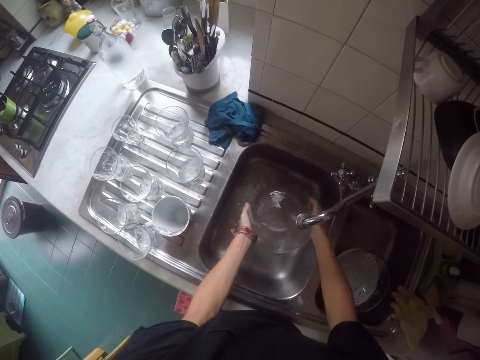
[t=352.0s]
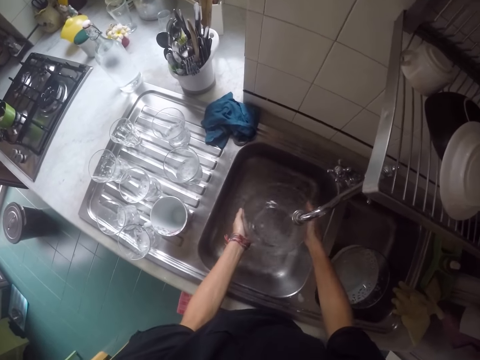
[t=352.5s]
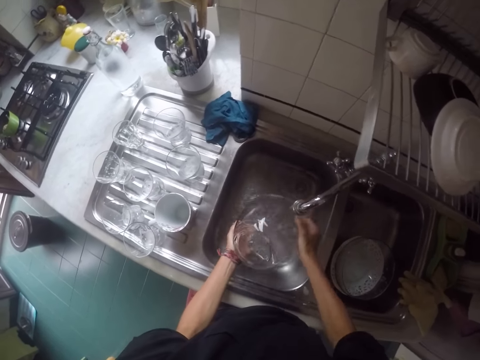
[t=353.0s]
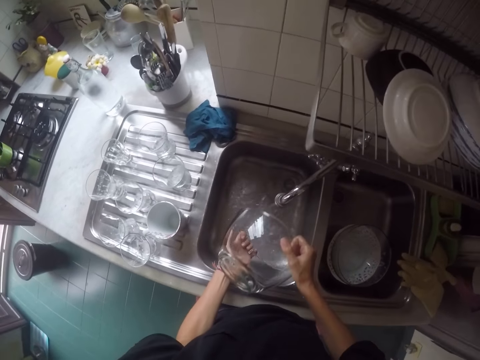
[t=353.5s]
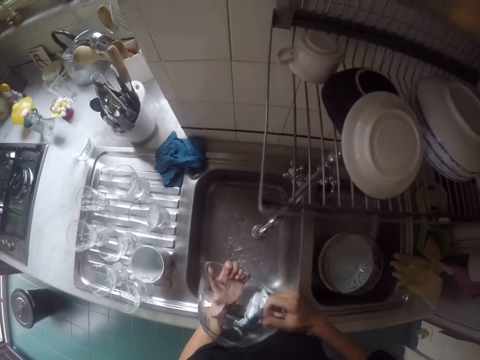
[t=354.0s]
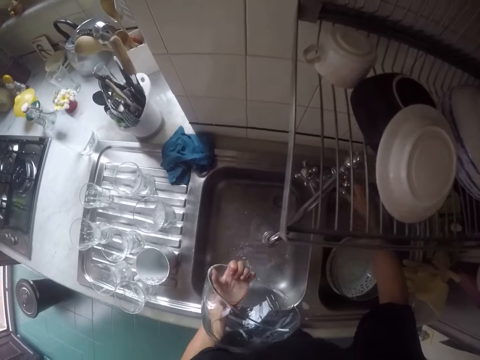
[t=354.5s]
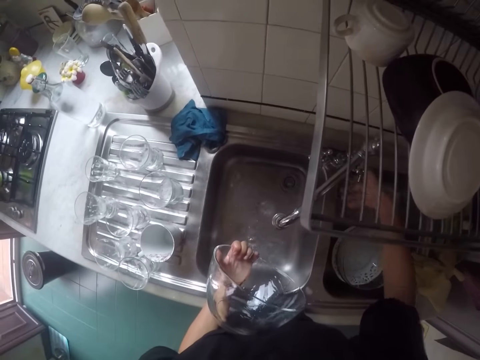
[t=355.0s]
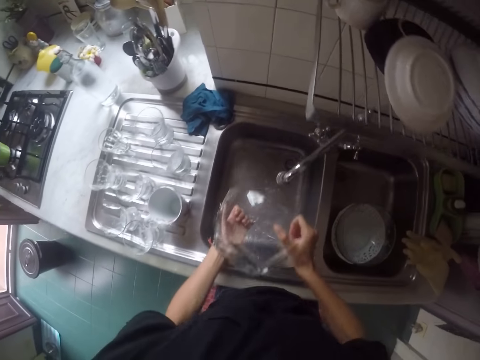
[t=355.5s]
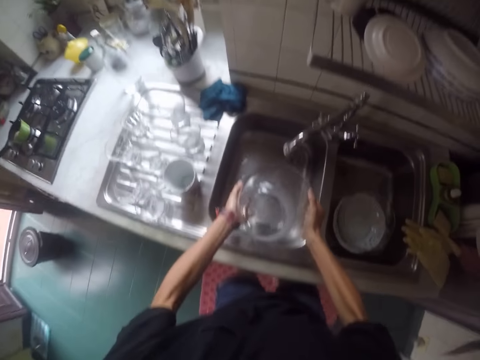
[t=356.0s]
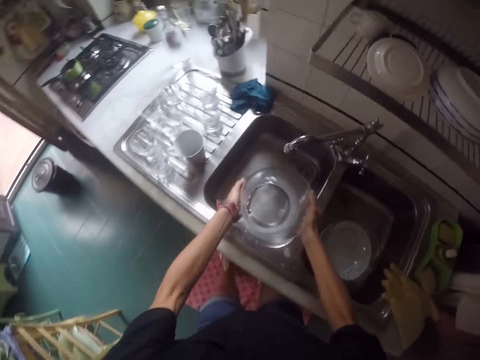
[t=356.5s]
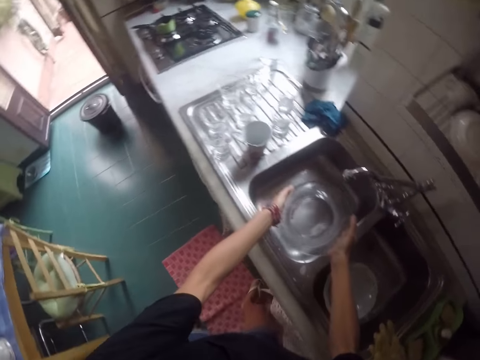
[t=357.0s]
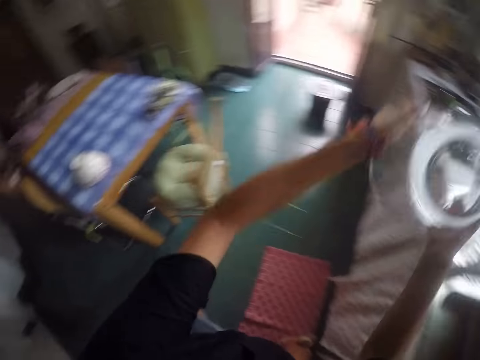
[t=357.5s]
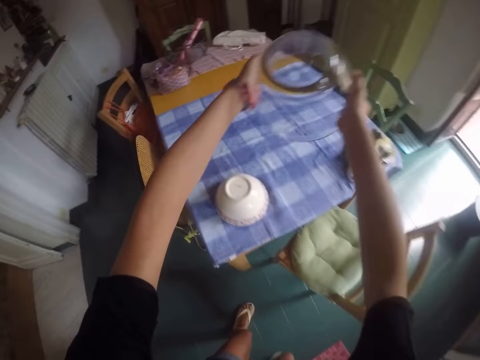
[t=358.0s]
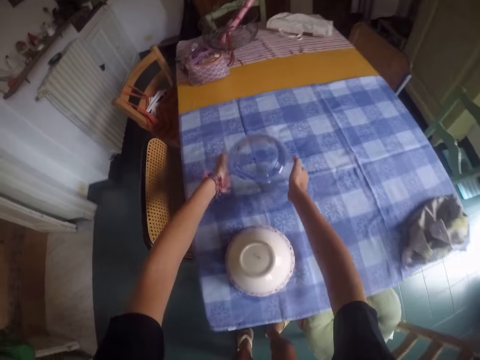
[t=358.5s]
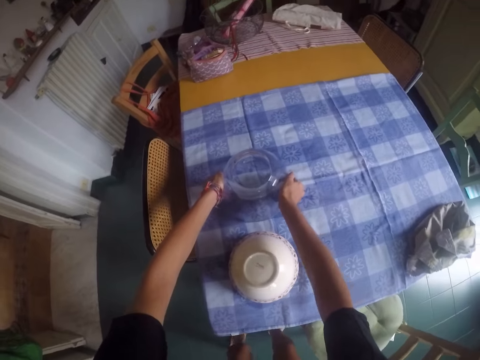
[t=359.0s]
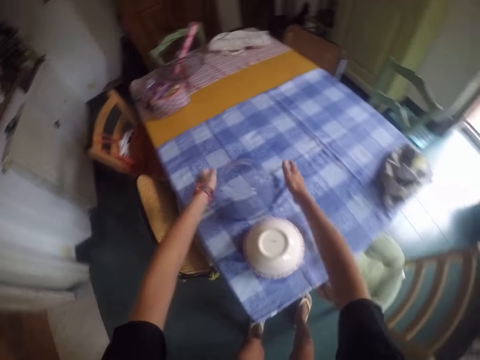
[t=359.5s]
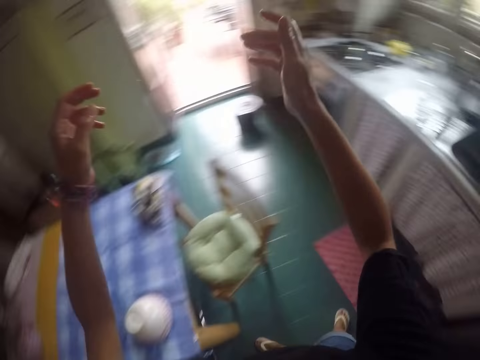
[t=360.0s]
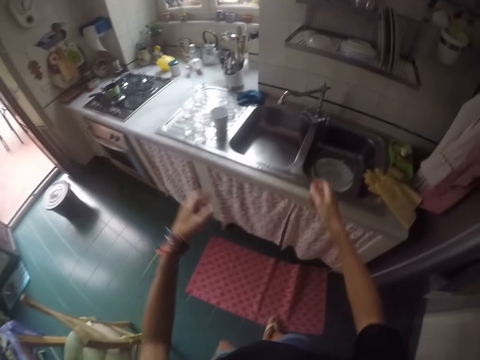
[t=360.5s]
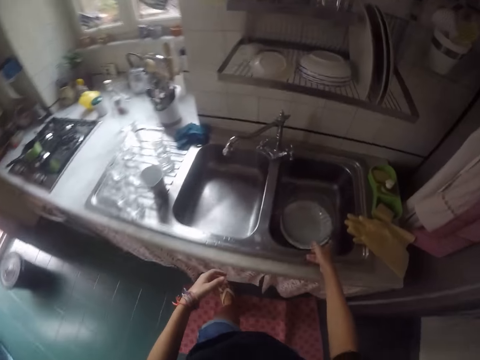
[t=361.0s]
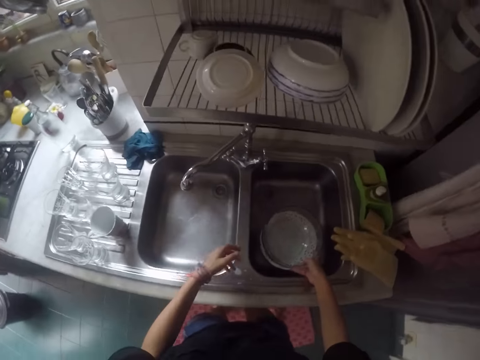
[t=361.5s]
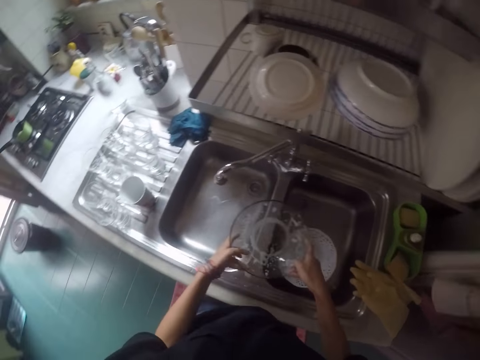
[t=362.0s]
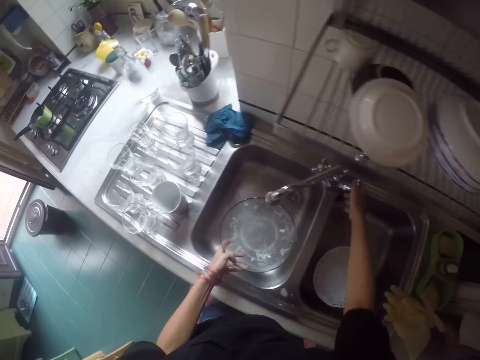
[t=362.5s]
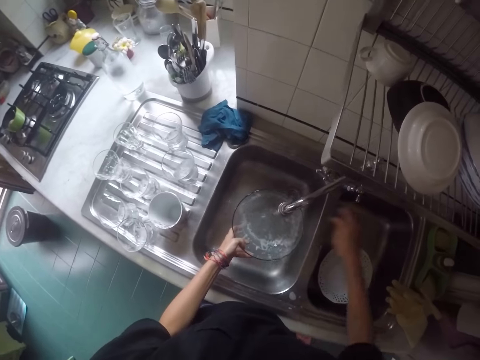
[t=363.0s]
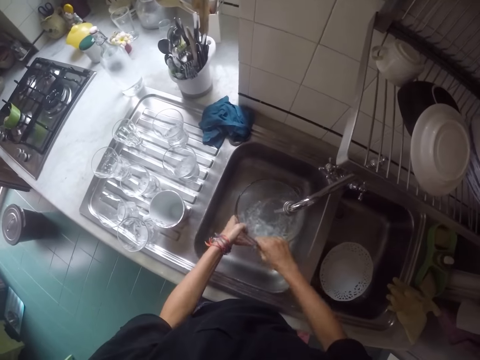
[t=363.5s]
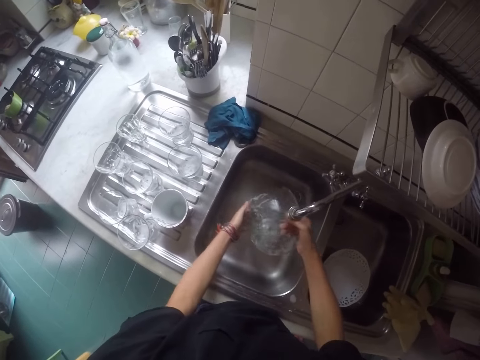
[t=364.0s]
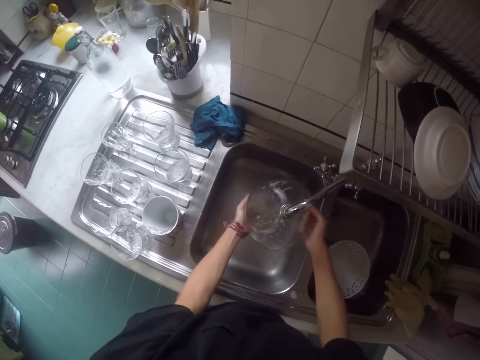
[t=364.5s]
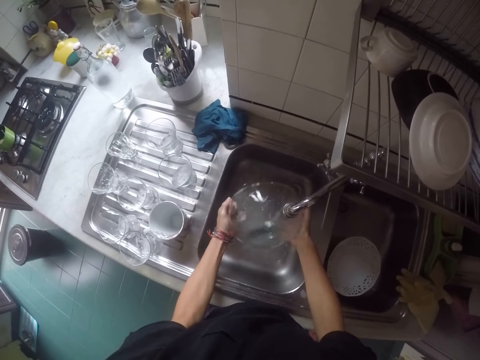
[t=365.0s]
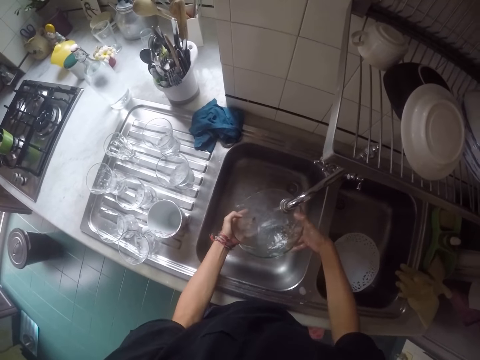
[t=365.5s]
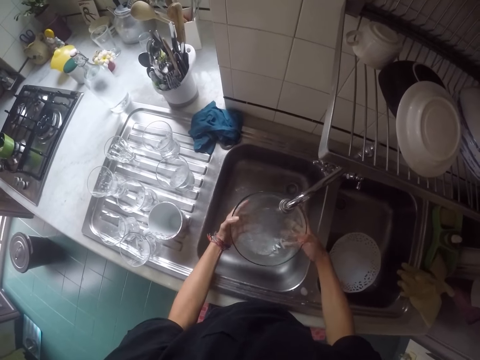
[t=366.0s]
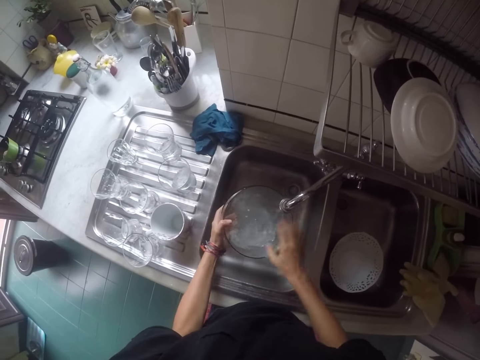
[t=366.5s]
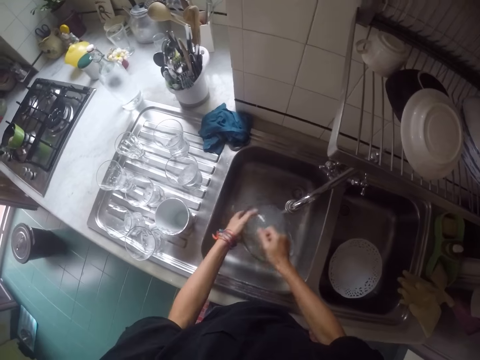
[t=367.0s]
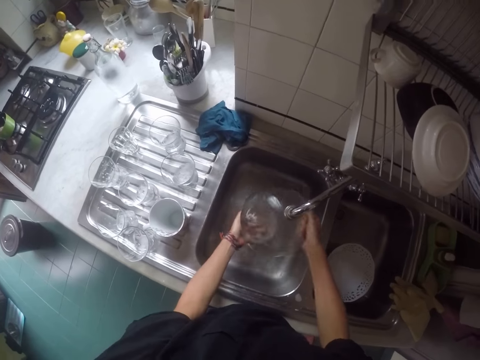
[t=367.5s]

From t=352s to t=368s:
The camera wearer moves their hand. They close the tap. They hold the bowl. They drain the bowl. They walk around the house. They place the bowl on the table. They move their hands. They walk around the house. They pick up the bowl from the sink. They move their hand. They open the tap. They rinse the bowl.

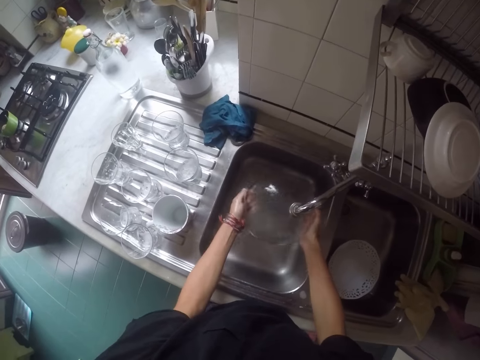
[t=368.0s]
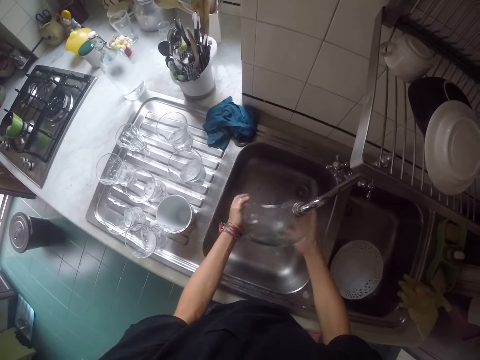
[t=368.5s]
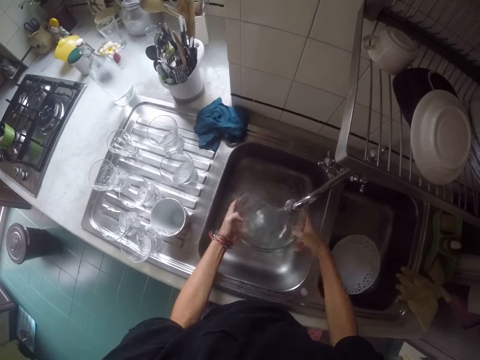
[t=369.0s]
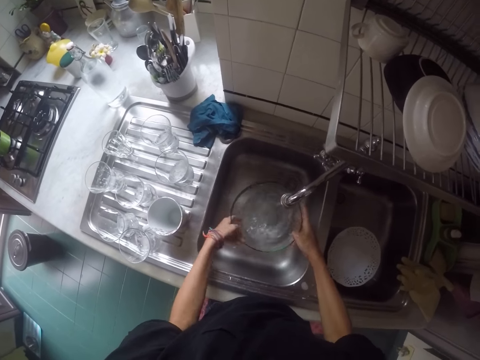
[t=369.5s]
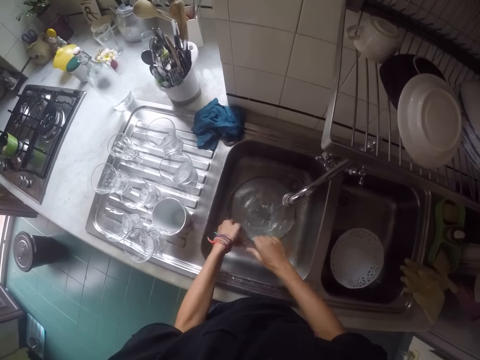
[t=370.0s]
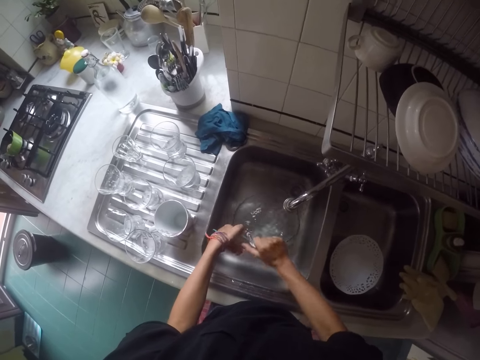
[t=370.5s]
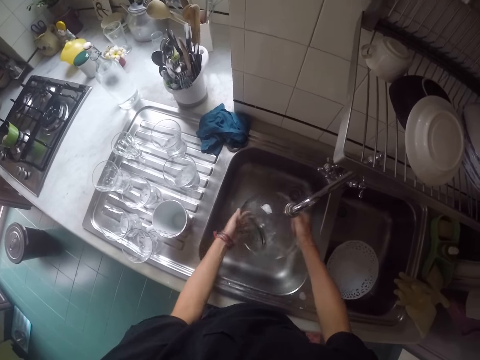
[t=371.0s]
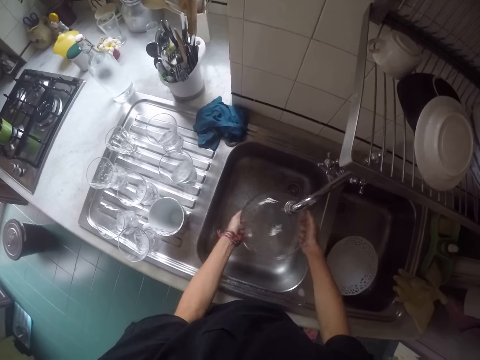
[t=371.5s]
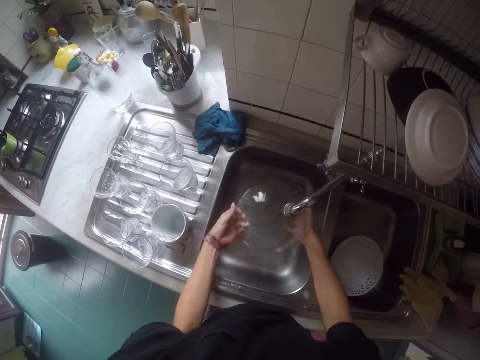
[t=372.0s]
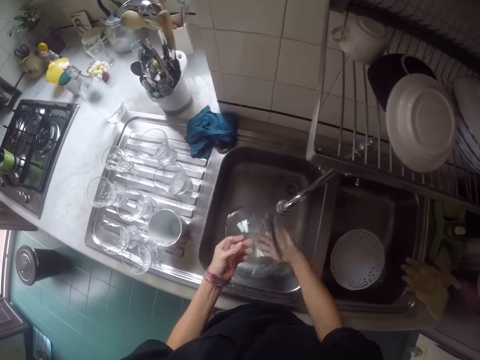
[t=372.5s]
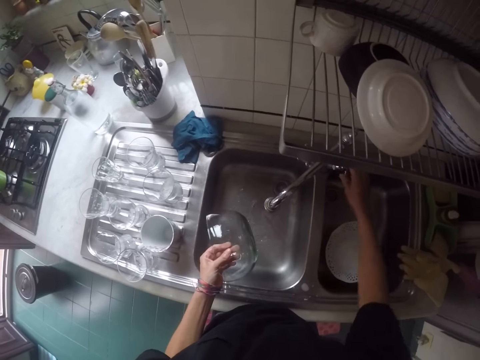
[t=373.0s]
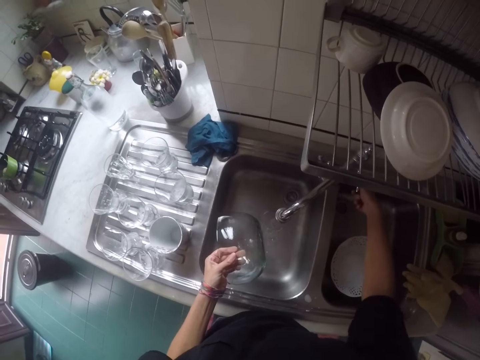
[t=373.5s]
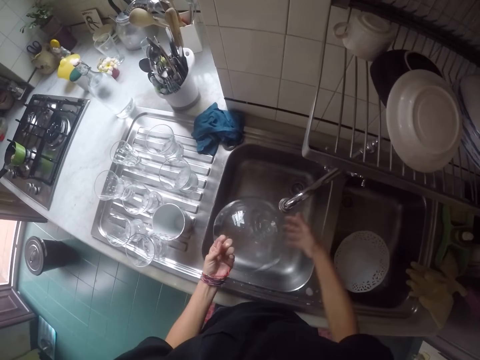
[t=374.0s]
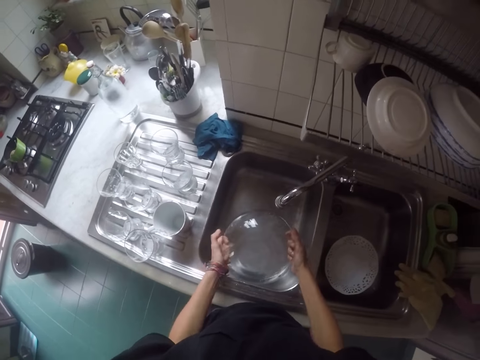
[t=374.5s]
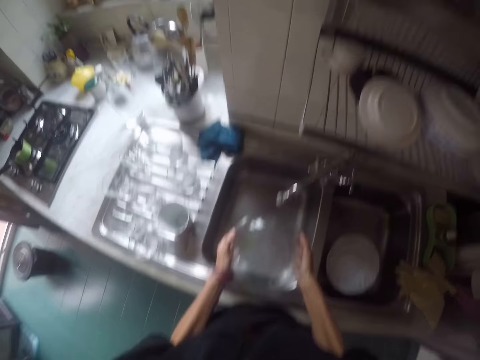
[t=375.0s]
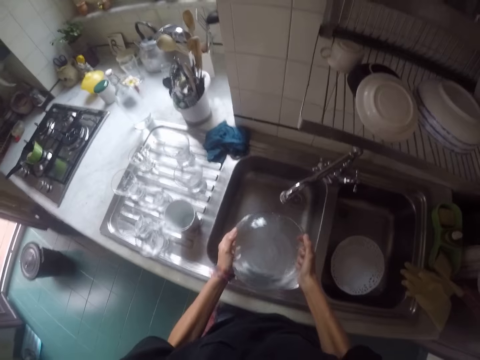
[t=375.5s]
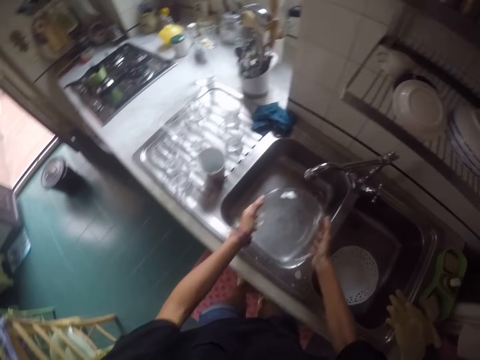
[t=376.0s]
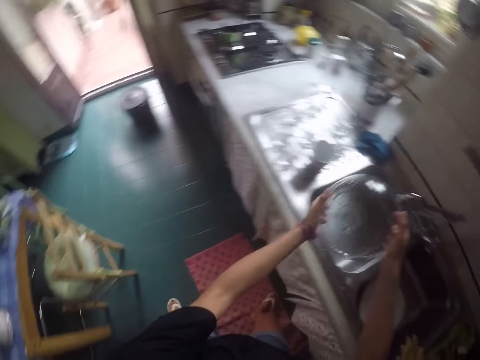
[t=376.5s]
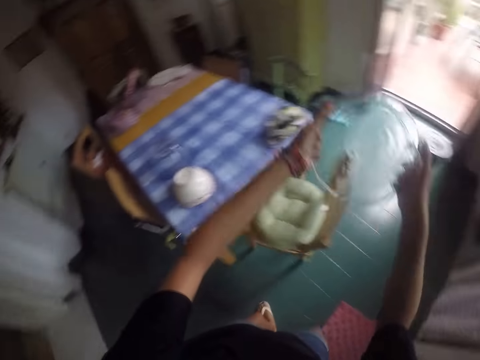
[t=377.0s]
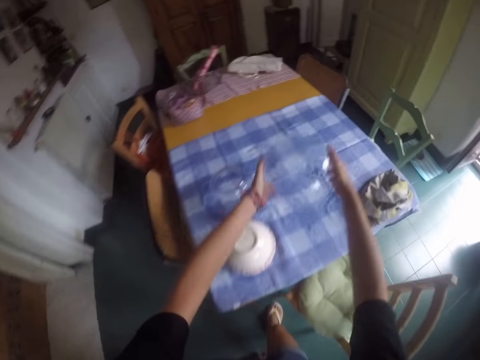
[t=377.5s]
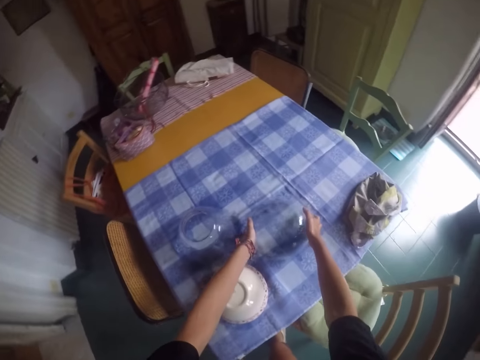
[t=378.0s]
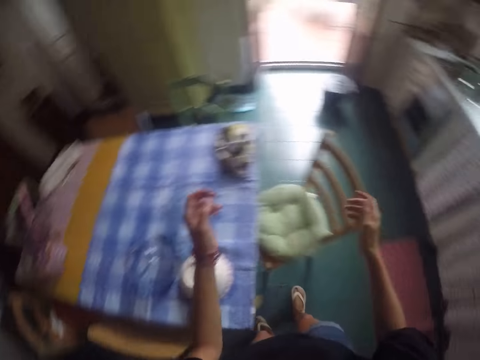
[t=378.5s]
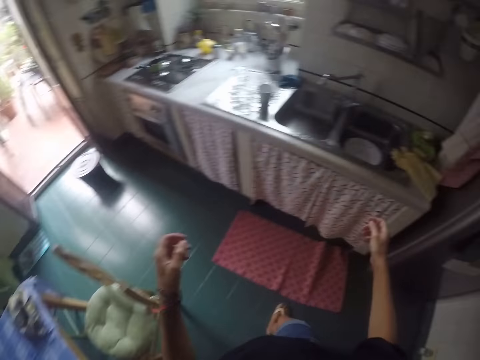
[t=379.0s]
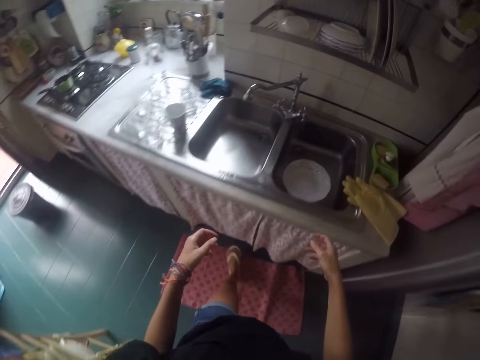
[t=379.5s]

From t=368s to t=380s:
The camera wearer turns off the tap. They hold the bowl. They walk around the house. They place the bowl on the table. They walk around the house.
